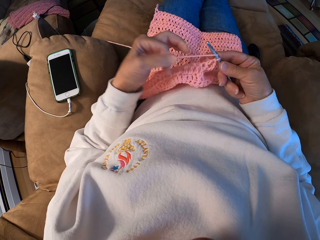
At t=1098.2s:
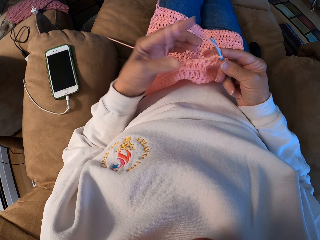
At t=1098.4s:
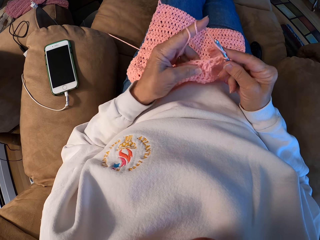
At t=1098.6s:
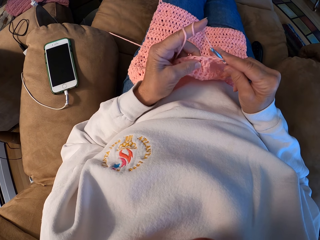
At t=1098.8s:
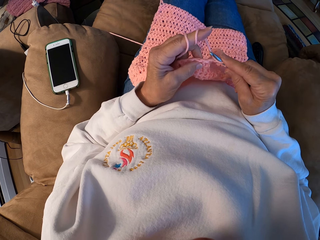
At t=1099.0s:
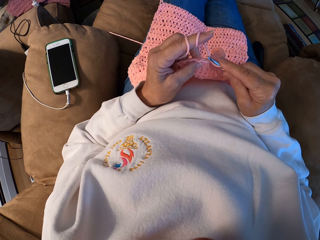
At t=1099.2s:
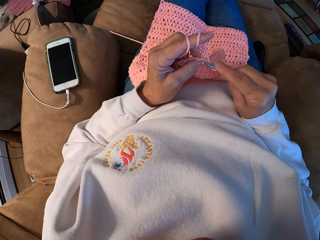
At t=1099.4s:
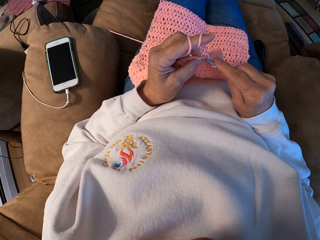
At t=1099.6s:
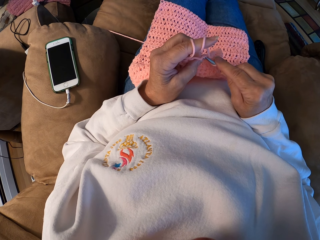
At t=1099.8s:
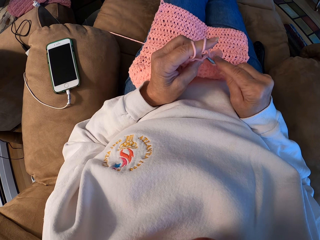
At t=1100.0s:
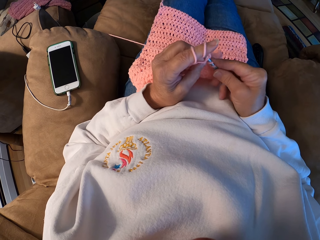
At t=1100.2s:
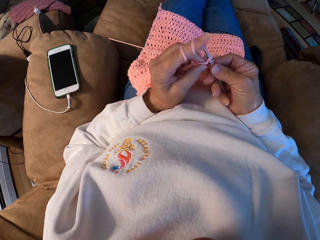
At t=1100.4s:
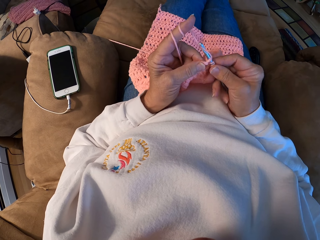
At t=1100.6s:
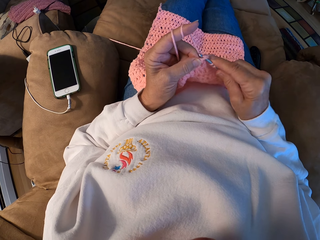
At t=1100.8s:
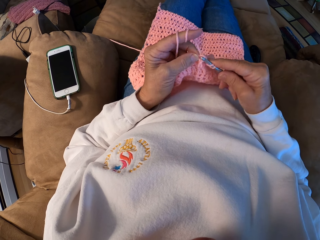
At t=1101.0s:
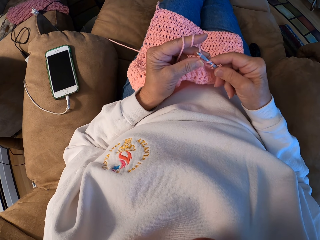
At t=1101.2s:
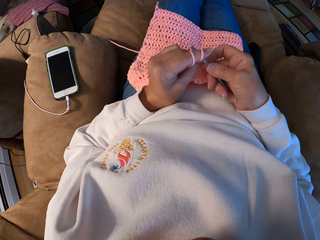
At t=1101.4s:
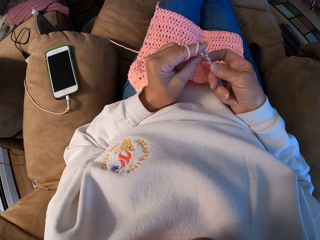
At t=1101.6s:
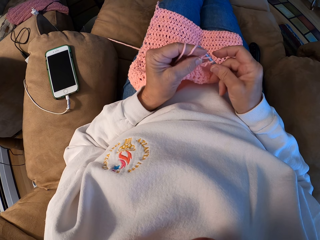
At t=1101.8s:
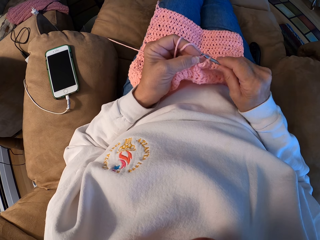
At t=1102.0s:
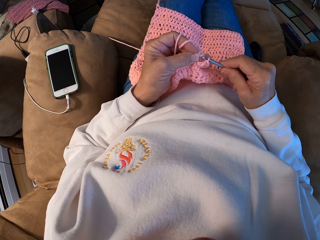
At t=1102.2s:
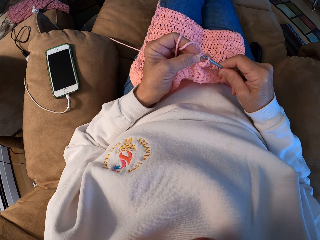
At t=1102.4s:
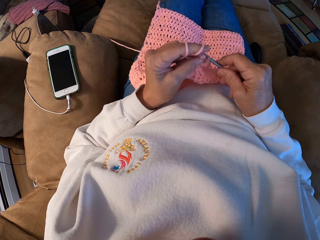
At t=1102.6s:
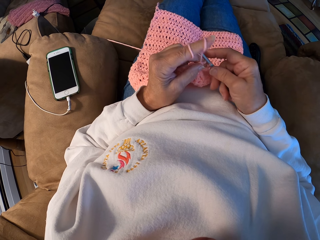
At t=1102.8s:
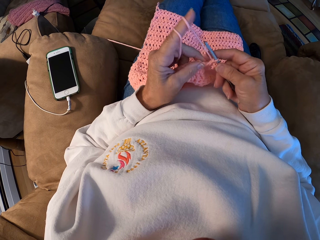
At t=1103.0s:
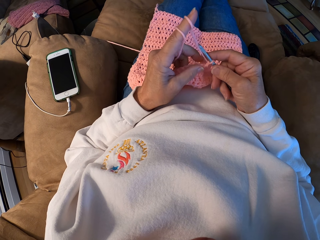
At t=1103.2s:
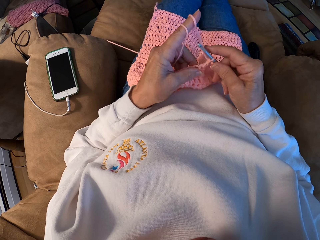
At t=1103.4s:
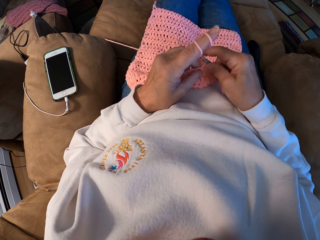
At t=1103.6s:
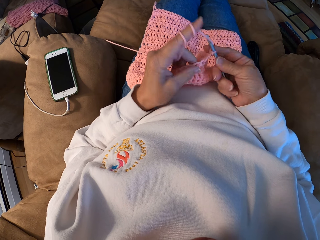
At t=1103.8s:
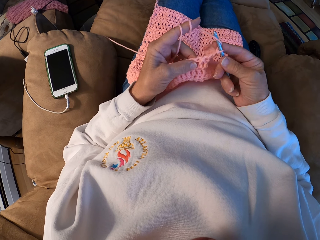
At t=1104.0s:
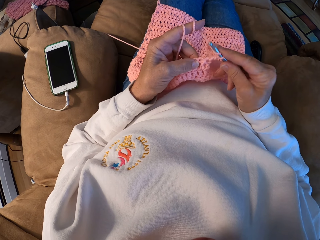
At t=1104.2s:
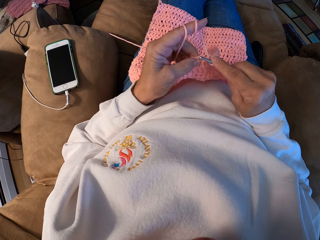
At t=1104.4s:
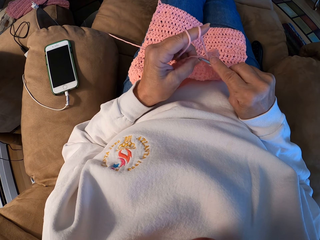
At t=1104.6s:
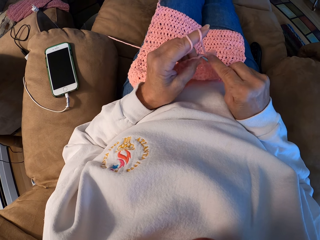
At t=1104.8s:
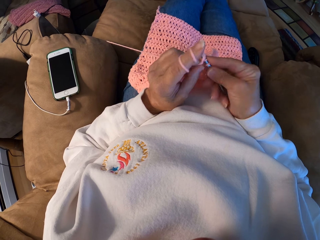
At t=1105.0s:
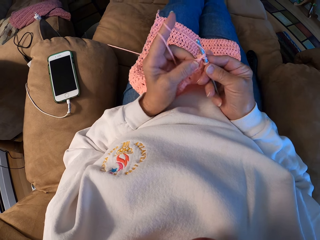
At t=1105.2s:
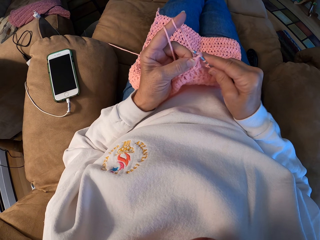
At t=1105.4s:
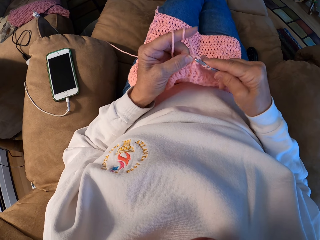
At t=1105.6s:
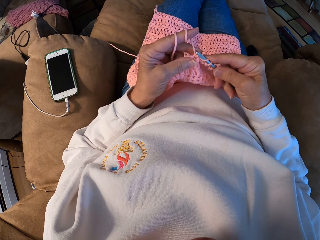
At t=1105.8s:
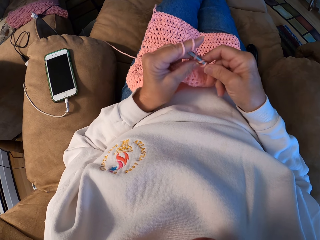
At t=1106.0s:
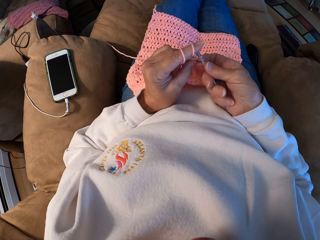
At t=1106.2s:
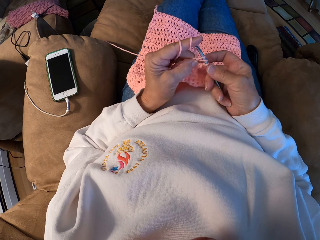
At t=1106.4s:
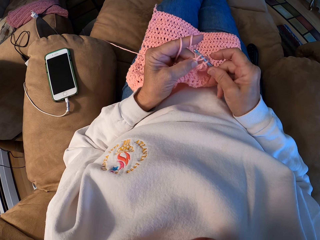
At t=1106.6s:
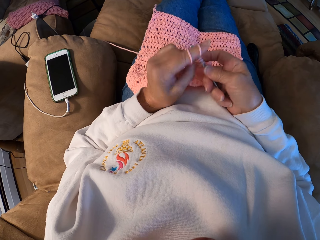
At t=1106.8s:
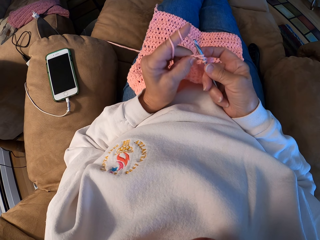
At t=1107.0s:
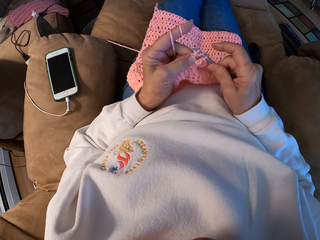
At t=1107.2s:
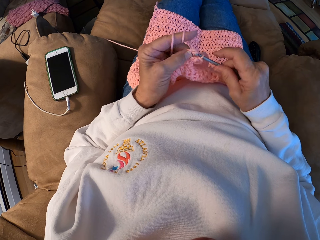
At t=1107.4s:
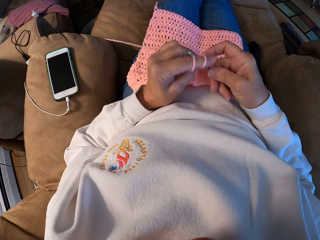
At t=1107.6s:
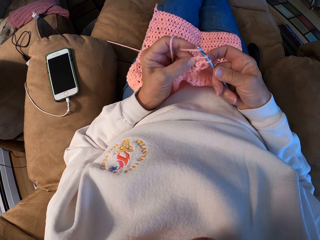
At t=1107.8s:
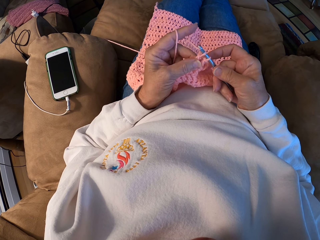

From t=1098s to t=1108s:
The camera wearer rolls the yarn around her left index finger. She crochets with the yarn and the needle.

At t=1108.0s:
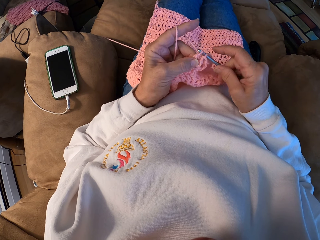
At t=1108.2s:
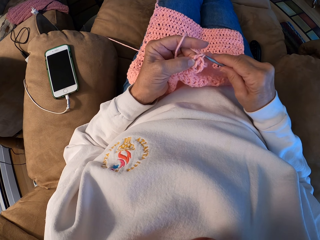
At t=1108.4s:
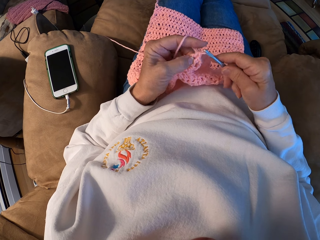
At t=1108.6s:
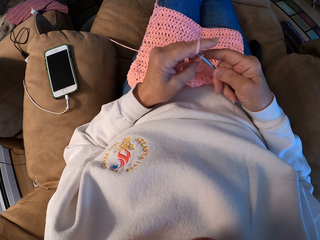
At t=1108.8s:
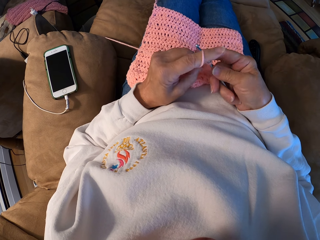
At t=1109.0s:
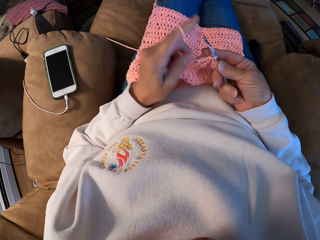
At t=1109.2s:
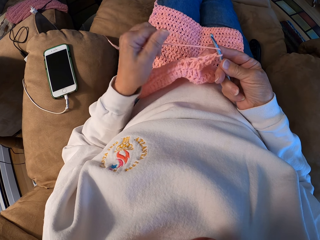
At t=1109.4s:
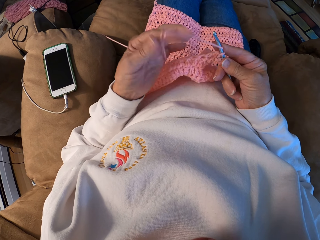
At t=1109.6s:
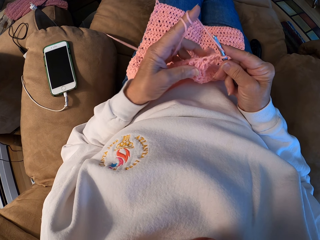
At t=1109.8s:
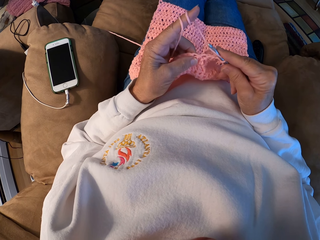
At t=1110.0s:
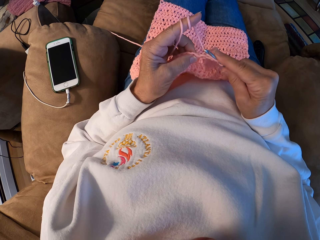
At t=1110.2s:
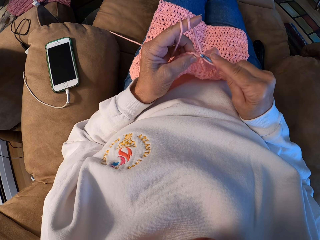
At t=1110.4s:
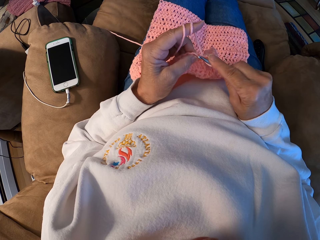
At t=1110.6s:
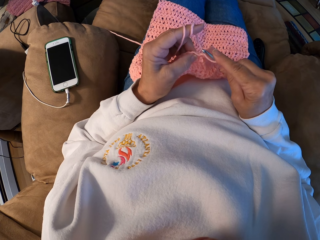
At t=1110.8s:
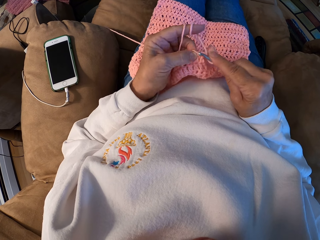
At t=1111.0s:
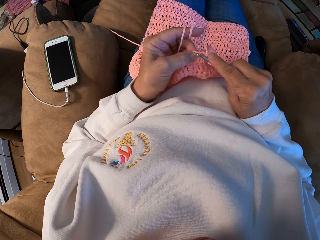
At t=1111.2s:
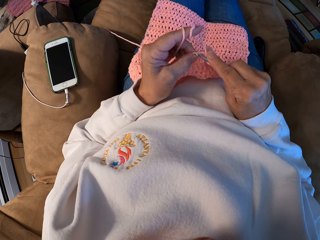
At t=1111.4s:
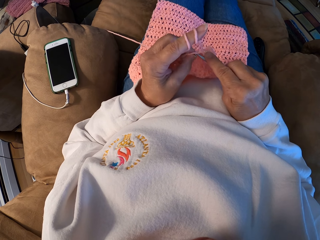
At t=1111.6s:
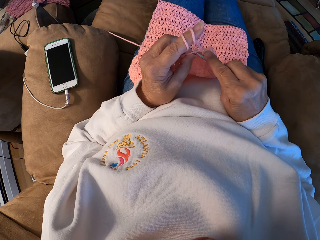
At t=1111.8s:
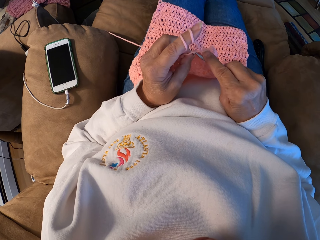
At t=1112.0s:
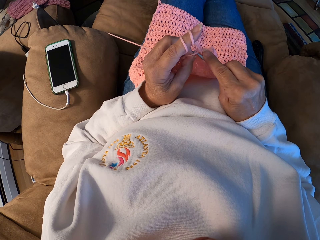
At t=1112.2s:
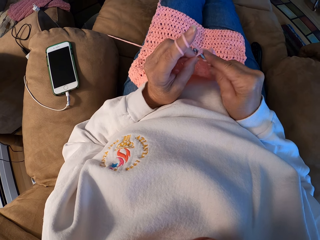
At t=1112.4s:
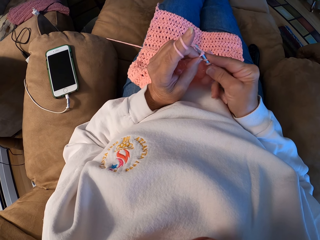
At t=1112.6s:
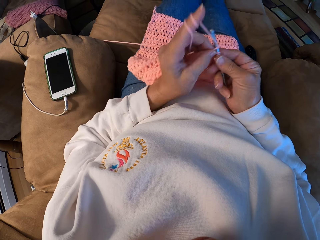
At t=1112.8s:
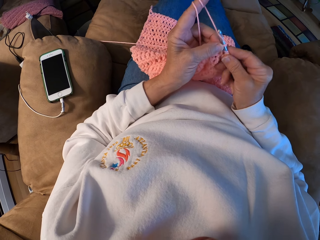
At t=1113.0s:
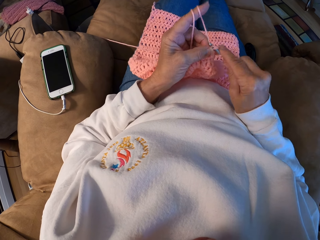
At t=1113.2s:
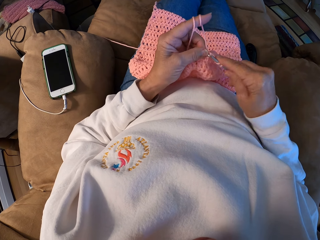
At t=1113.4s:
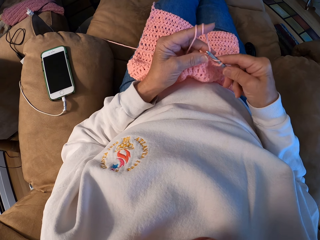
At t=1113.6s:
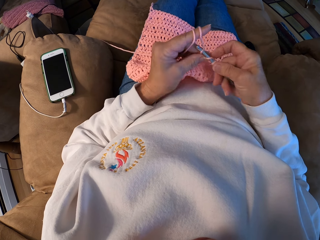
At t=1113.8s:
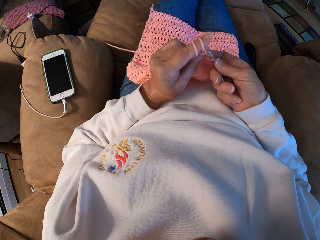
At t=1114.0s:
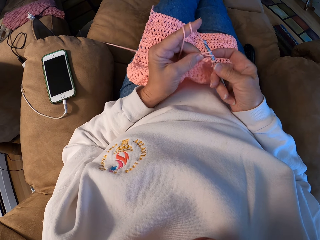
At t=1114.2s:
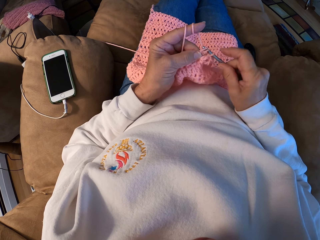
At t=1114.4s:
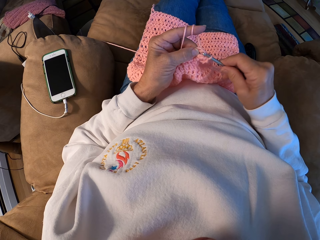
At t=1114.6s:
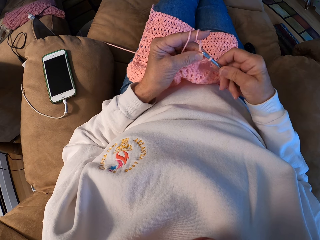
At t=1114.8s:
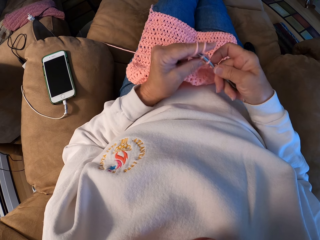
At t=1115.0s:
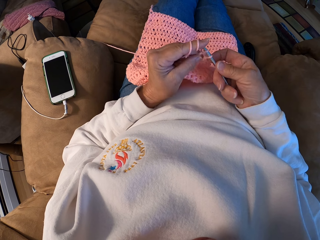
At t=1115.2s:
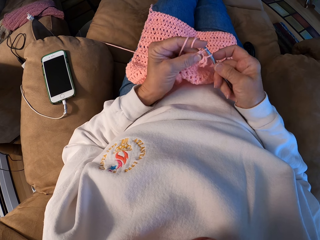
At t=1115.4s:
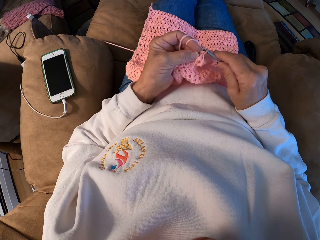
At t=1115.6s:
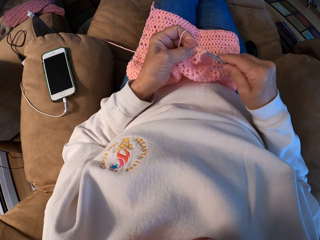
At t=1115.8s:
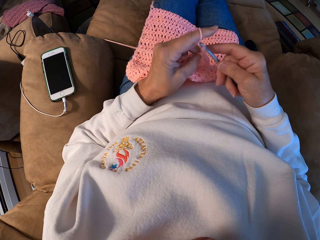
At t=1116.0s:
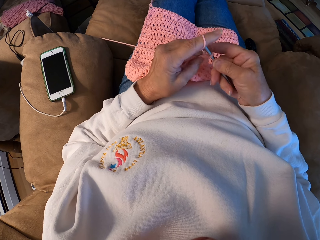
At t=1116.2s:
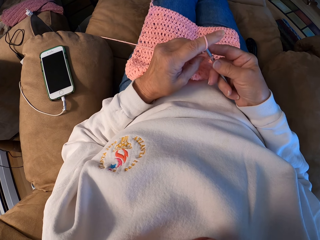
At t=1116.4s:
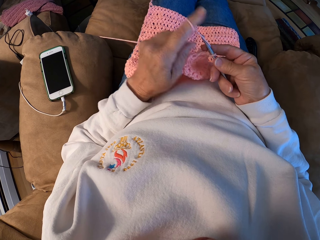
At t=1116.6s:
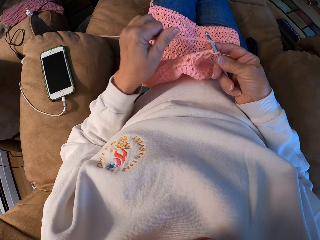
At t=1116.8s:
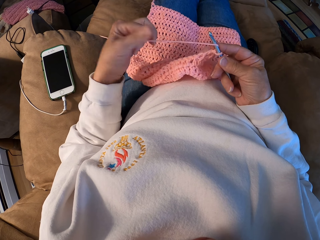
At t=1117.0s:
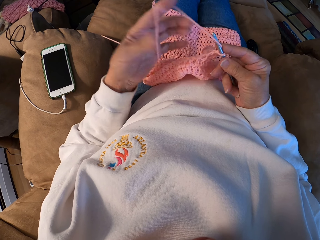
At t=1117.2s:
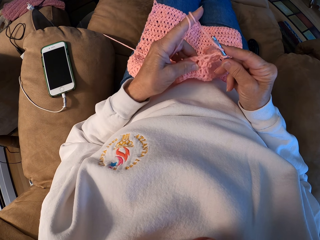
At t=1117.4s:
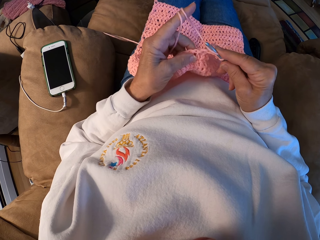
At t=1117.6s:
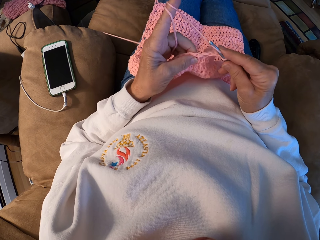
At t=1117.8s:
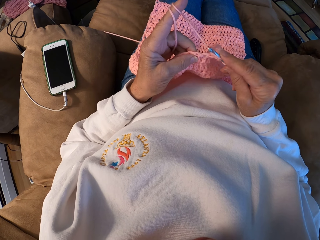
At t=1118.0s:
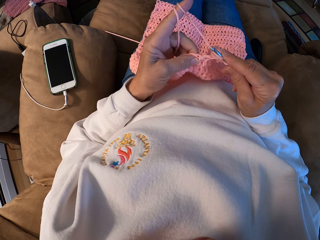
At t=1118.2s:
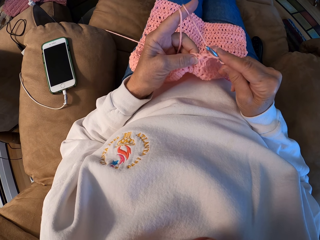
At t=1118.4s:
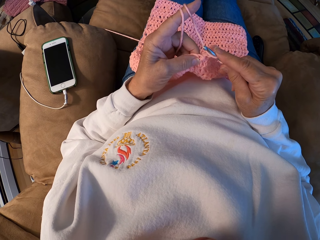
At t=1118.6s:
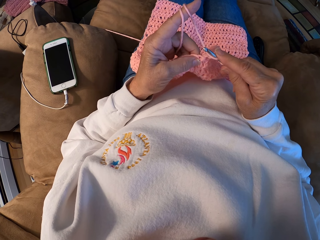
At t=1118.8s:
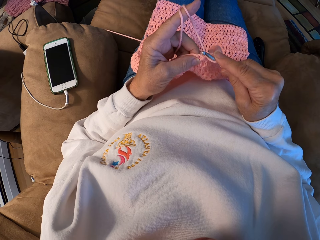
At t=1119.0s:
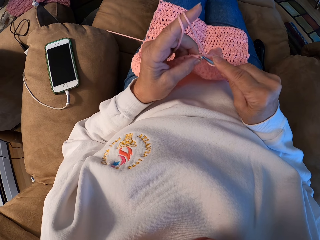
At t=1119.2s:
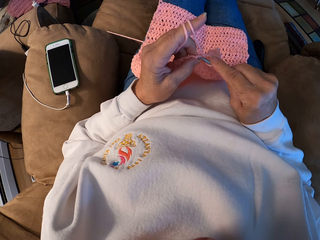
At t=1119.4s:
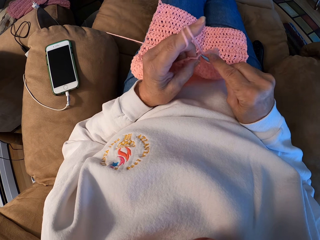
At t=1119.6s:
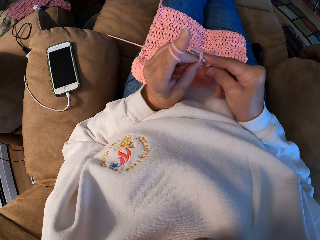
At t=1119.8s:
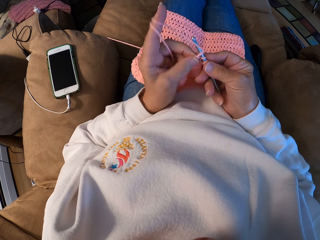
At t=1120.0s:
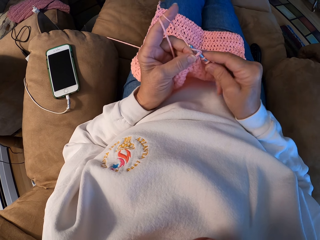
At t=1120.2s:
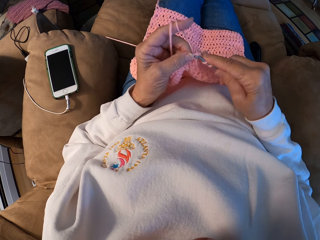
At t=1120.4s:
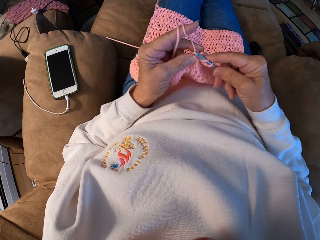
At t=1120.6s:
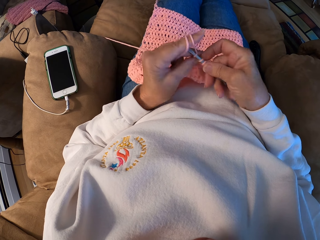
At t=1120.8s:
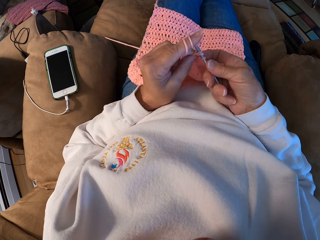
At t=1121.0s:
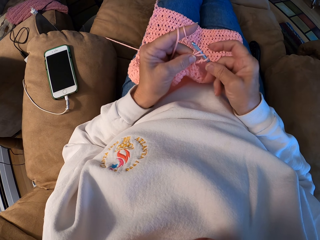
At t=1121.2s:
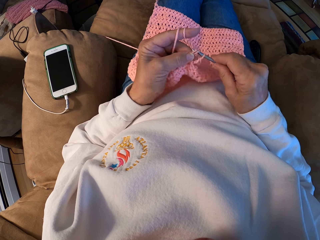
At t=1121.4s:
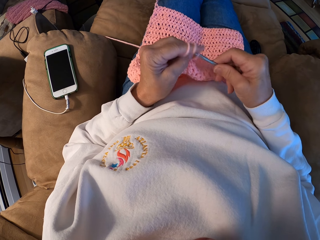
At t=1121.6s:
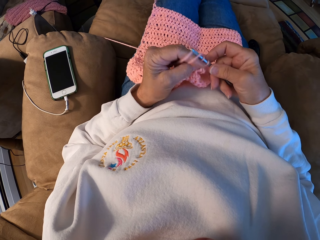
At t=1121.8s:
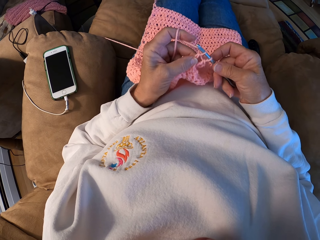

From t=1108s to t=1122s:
The camera wearer rolls the yarn around her left index finger. She crochets with the yarn and the needle. She rolls the yarn around her left index finger. She crochets with the yarn and the needle.
